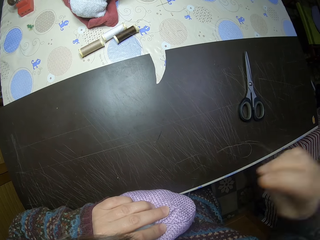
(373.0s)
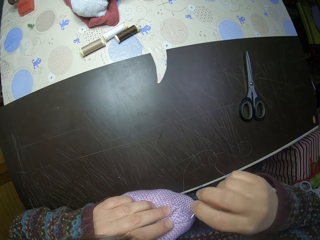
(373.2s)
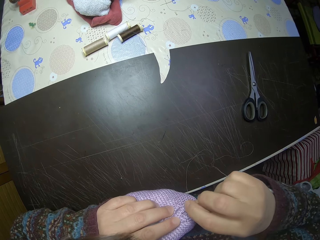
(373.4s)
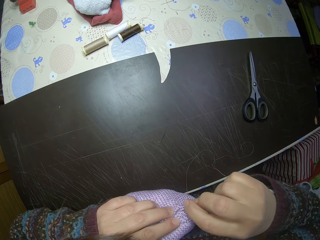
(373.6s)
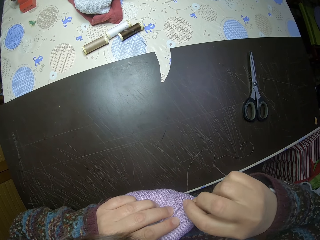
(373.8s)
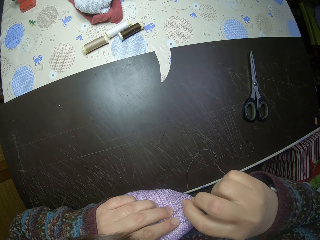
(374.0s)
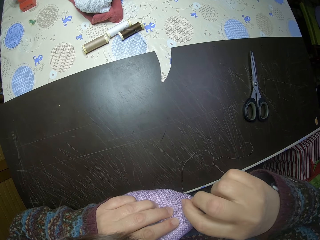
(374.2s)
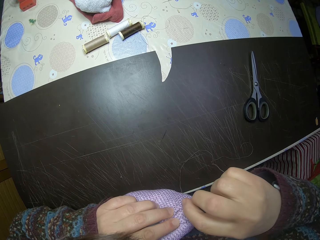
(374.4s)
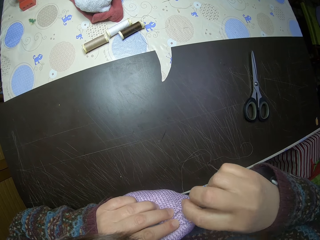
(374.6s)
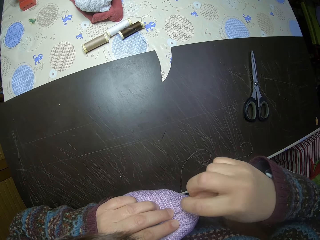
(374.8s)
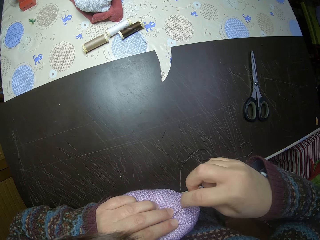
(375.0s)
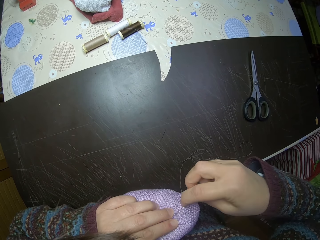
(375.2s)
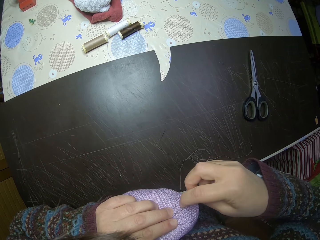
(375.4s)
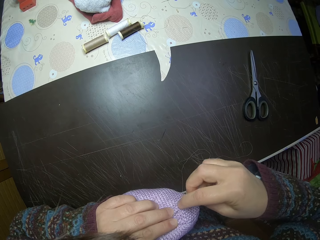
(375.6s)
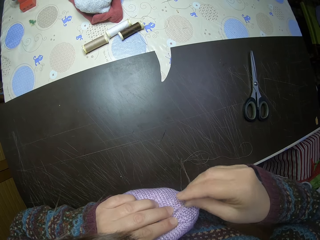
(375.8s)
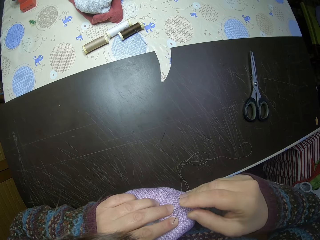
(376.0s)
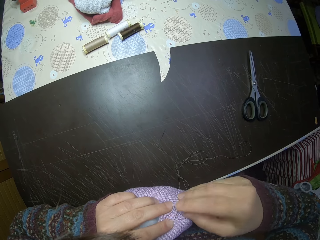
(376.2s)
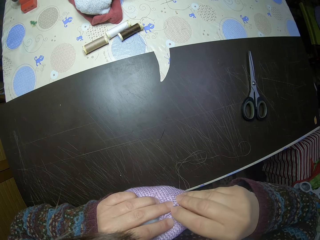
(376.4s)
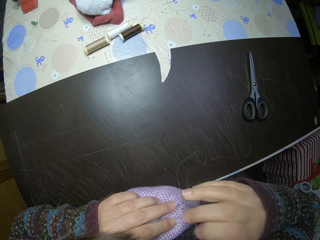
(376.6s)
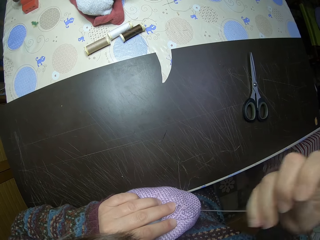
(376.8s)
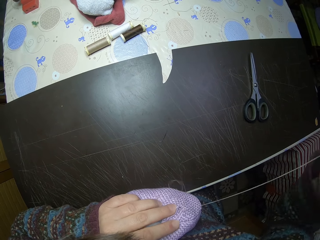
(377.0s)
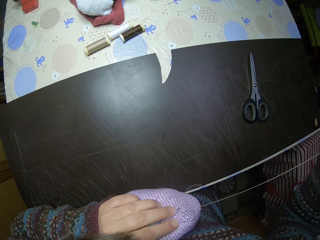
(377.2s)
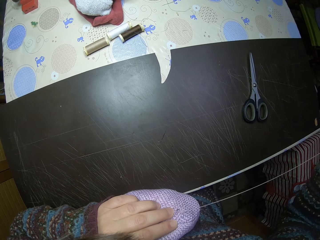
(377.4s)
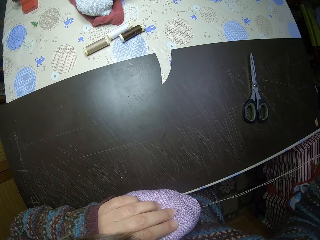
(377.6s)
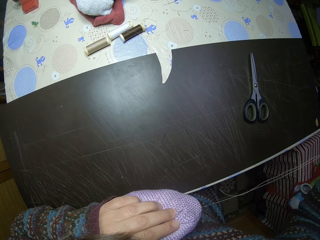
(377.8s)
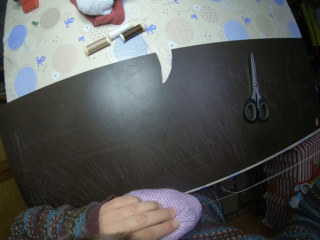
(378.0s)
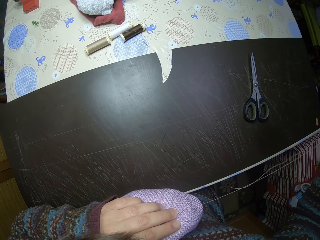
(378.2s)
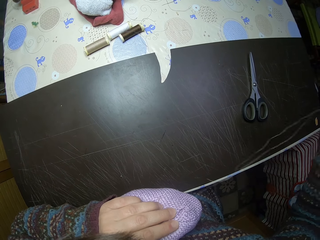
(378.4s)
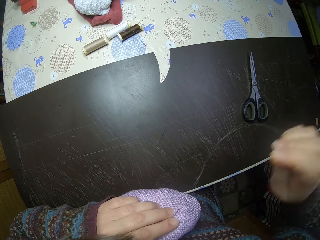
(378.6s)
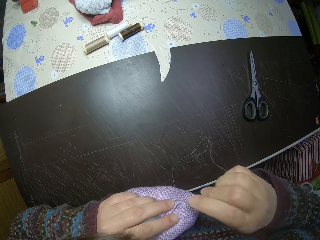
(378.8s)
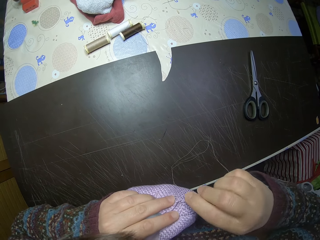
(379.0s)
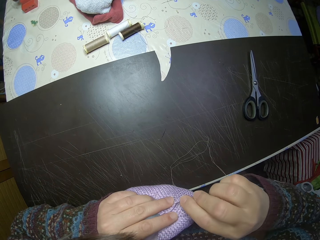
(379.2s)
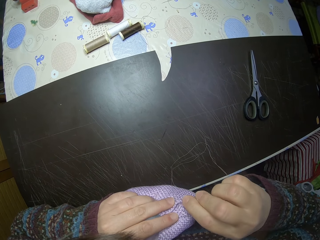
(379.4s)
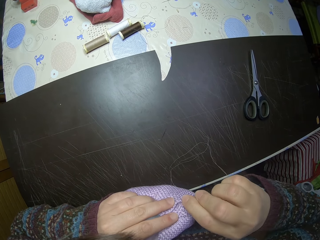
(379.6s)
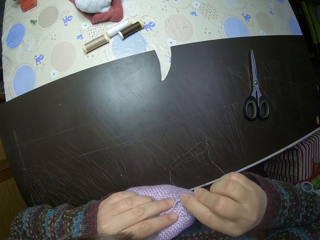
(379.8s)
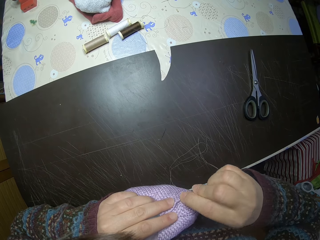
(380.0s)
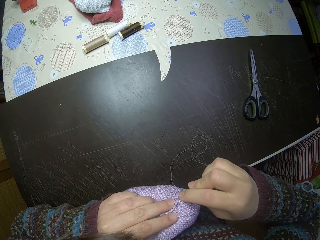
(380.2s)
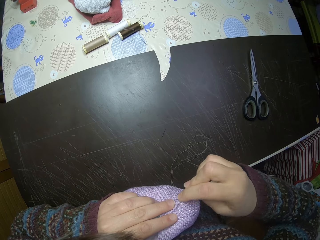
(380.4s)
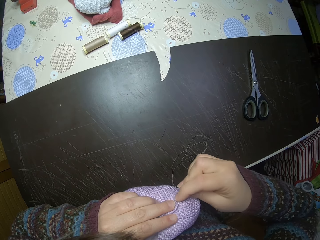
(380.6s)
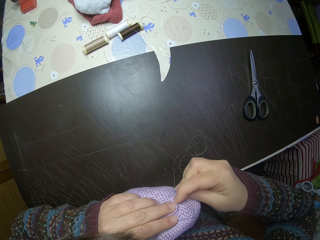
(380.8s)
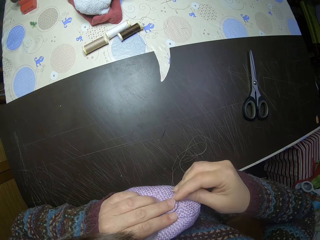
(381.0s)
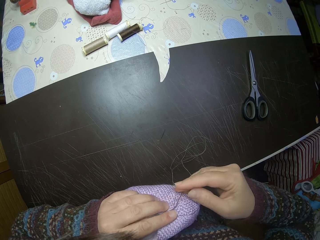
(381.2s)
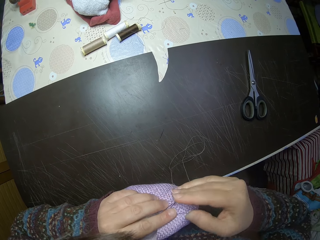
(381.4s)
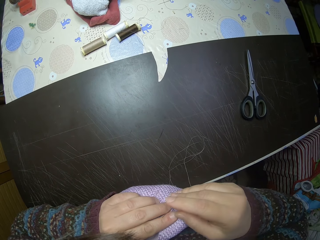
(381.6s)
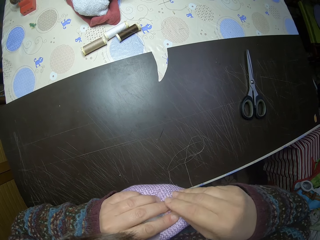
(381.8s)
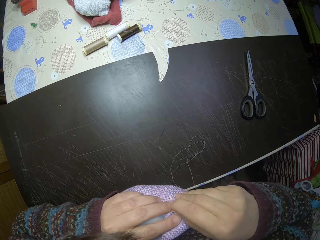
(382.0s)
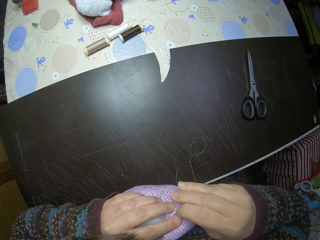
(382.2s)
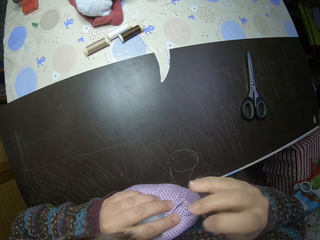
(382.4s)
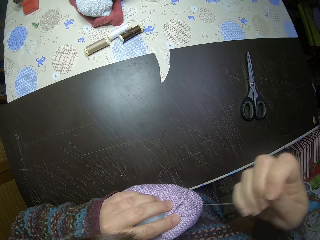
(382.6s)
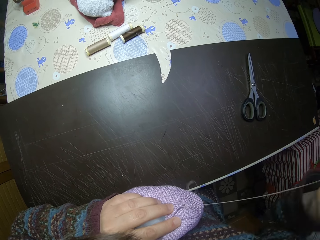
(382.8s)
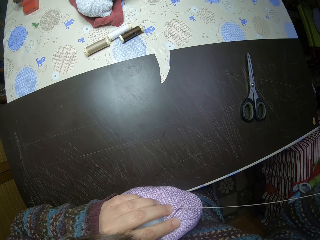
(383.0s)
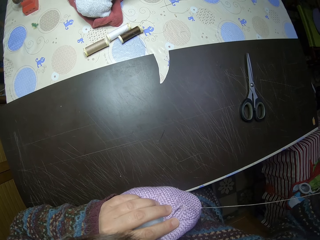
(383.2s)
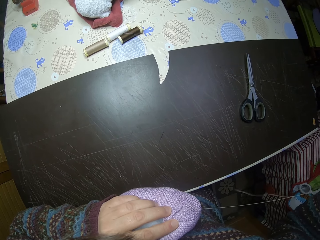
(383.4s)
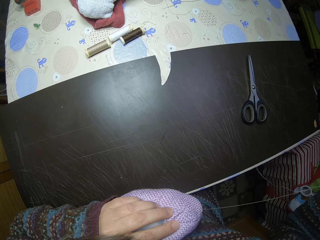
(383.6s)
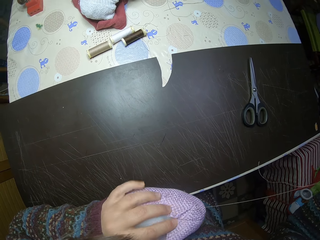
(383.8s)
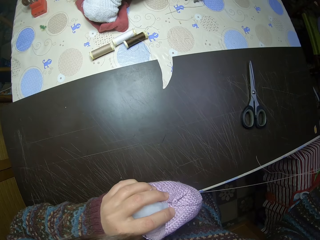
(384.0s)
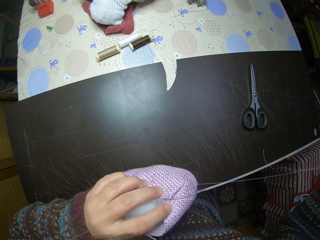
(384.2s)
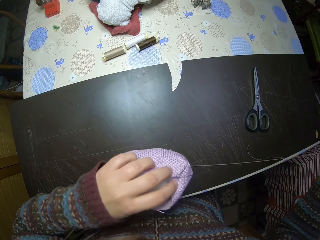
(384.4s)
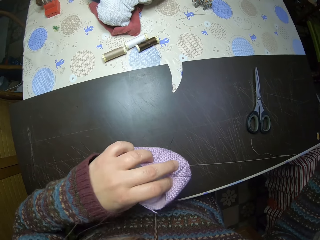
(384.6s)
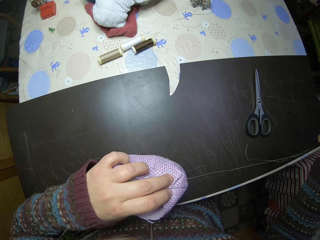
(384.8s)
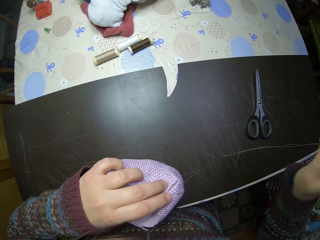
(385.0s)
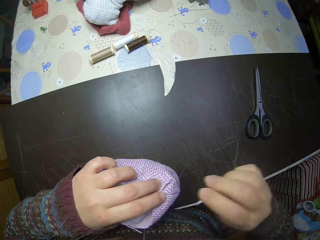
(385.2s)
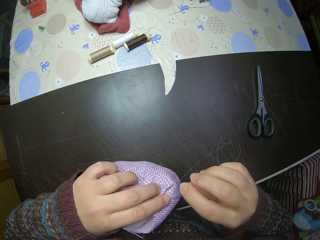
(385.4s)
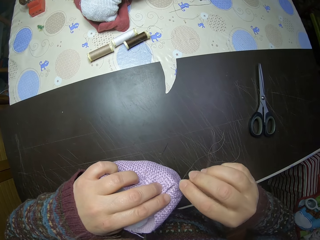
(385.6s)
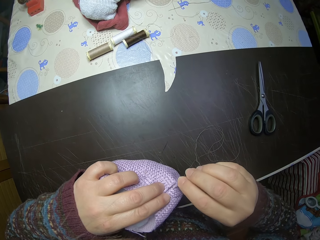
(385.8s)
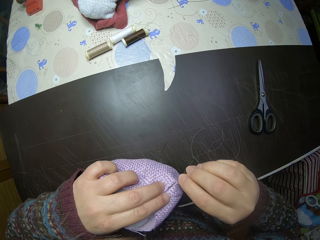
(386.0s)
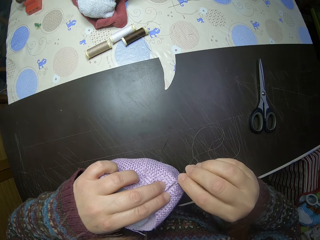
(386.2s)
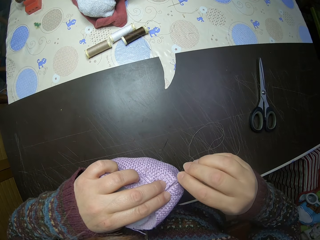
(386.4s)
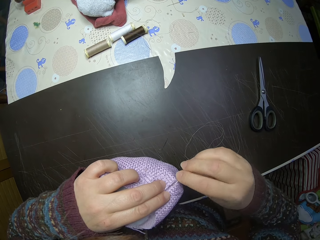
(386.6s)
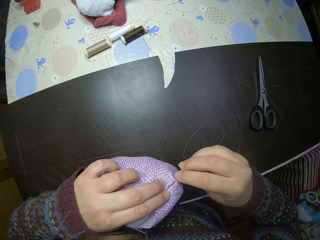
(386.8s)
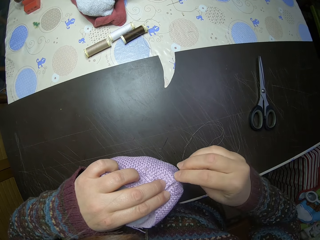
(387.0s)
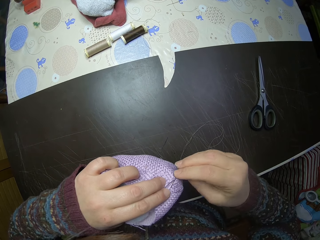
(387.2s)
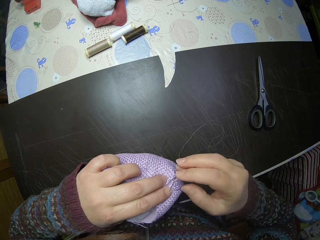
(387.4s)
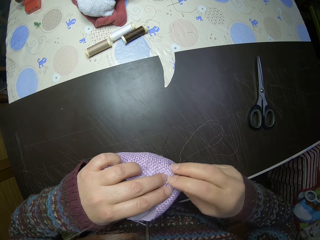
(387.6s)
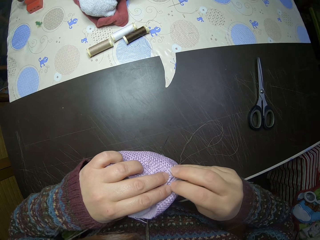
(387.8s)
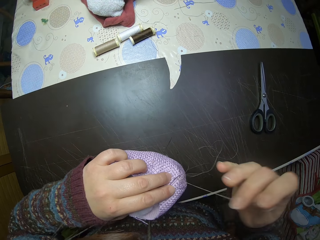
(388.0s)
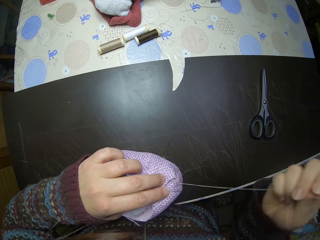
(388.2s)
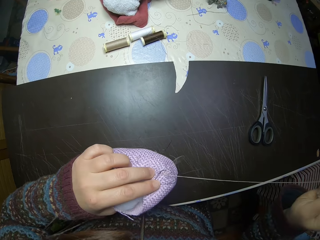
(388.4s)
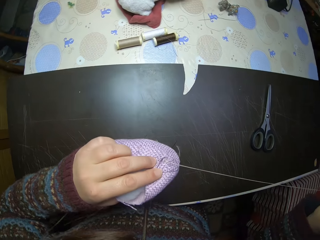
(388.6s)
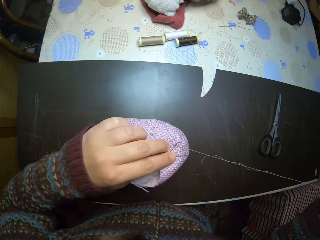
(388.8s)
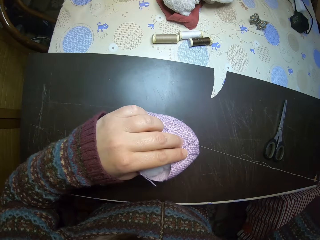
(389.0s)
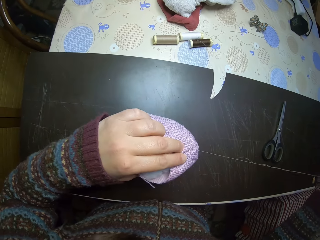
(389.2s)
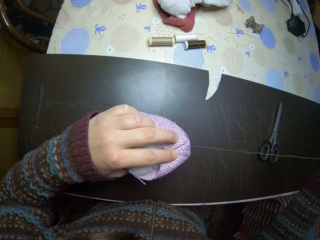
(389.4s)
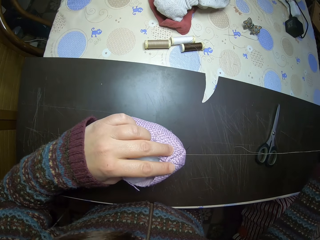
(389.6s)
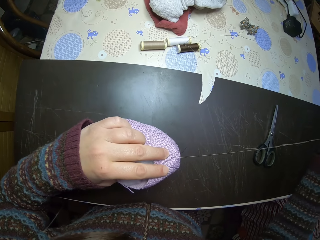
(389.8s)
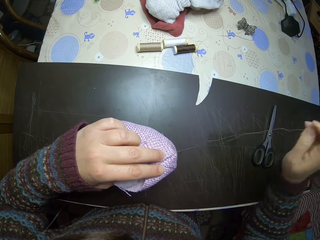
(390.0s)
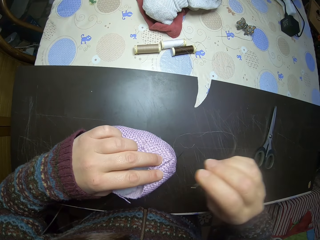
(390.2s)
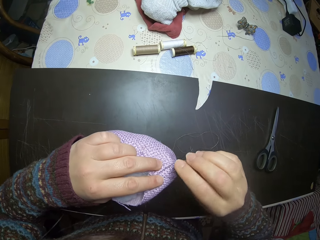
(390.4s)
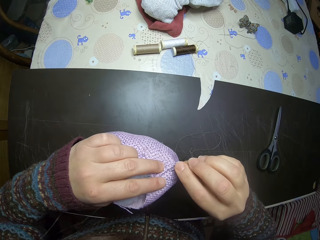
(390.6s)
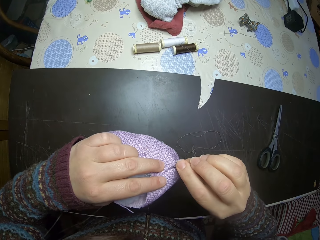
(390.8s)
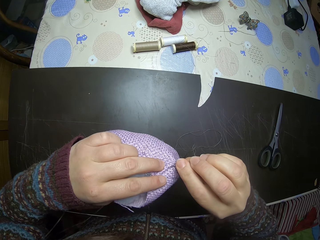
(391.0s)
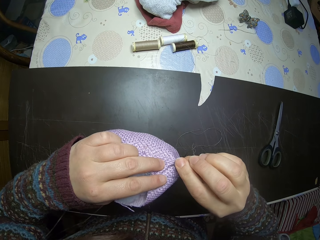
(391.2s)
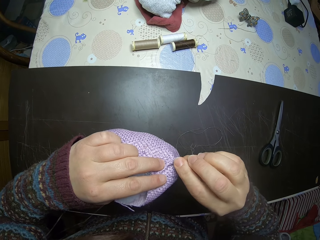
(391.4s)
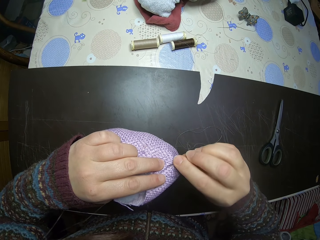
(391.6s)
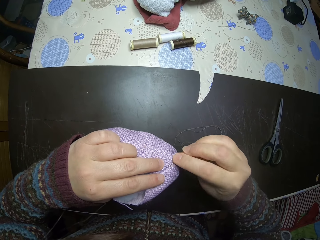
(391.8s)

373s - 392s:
The camera wearer moves the stuffed animal with her left hand. She sews the stuffed animal with a thread and needle.

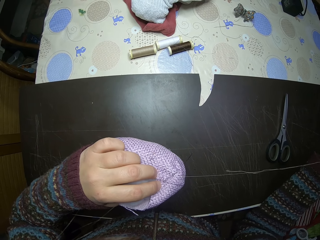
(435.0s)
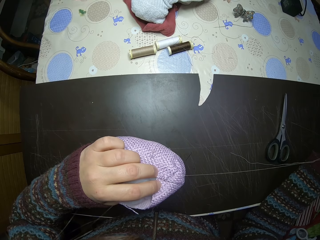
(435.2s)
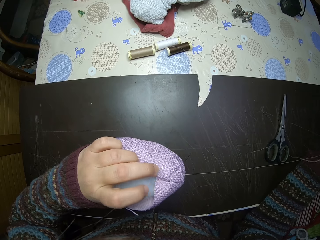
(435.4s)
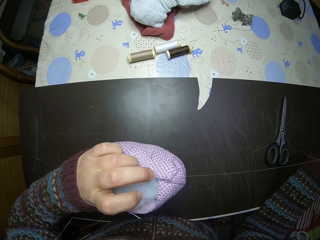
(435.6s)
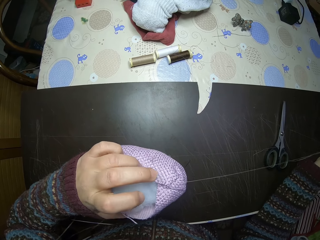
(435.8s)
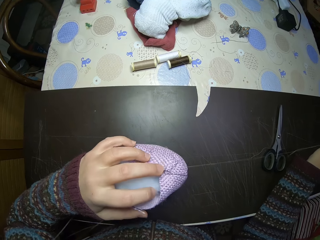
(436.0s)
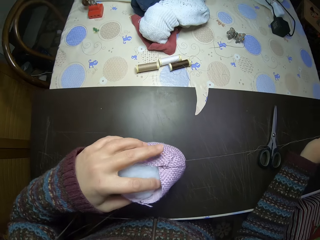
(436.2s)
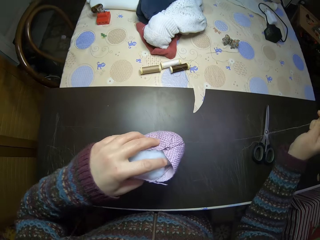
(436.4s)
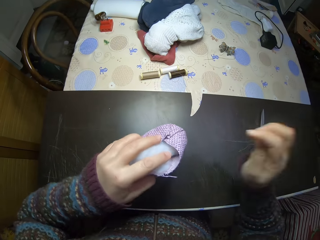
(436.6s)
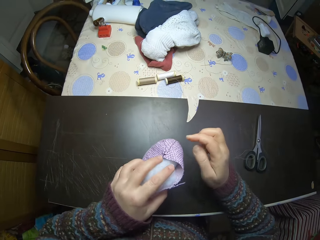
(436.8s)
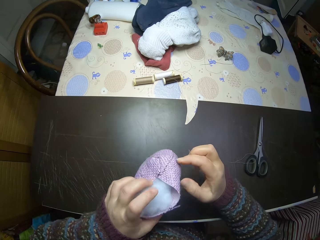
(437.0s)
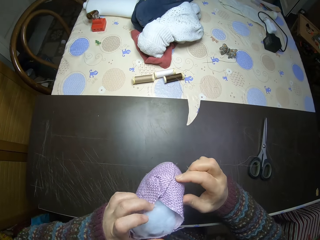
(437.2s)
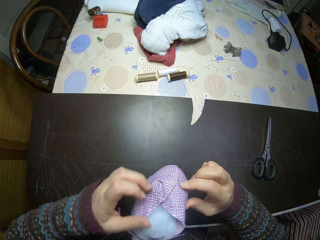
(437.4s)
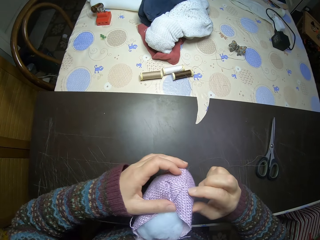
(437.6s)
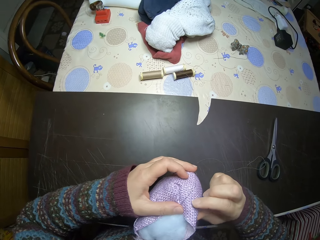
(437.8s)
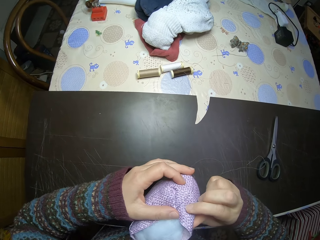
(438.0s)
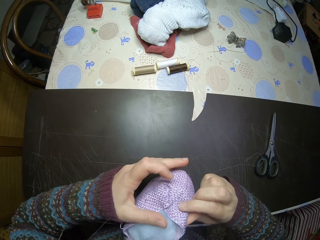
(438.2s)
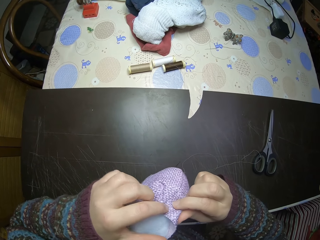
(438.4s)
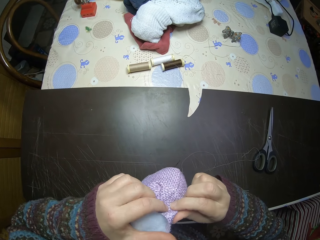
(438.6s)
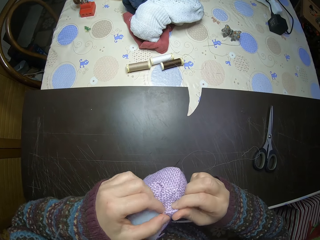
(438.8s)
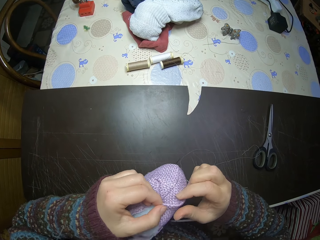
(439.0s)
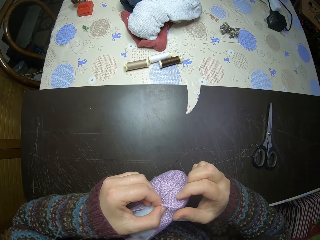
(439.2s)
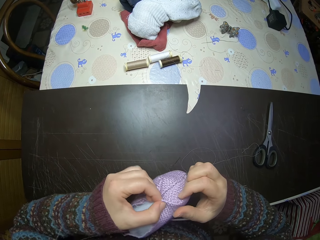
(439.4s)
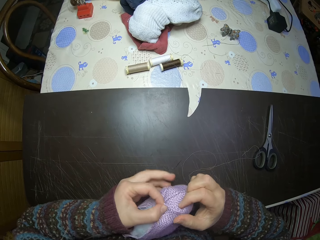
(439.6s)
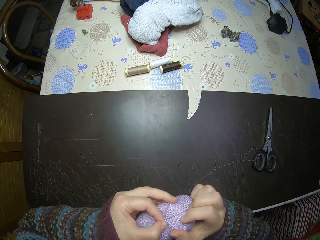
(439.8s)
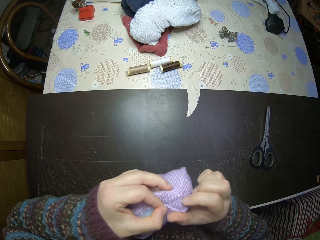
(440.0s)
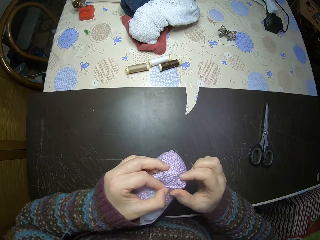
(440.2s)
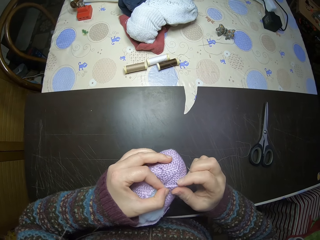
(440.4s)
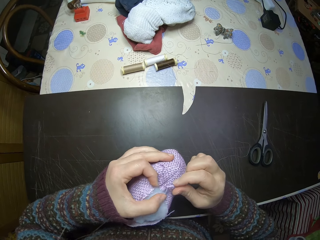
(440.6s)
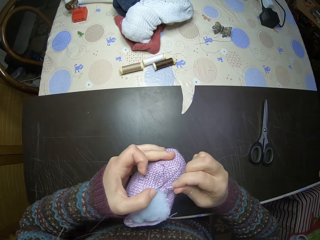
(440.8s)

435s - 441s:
The camera wearer turns the stuffed animal with her hands. She aligns the stuffed animal fabric with her hands. She moves the stuffed animal with her hands.
